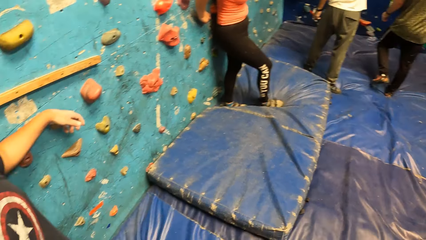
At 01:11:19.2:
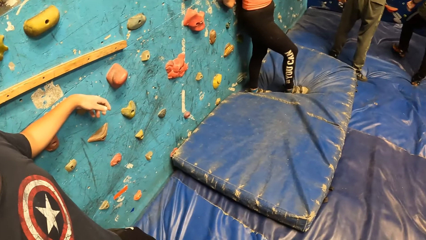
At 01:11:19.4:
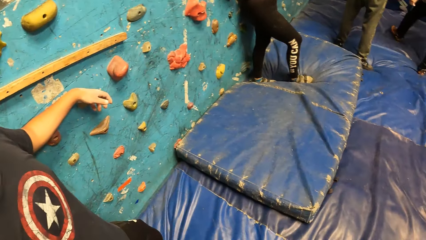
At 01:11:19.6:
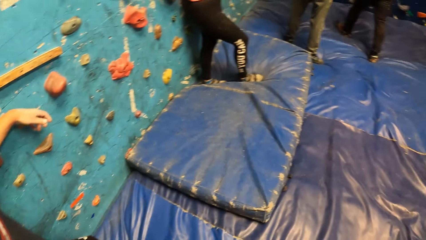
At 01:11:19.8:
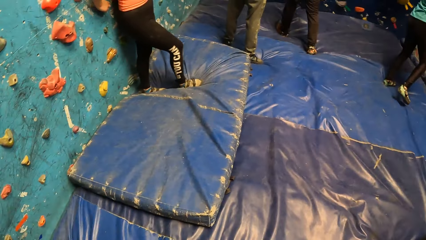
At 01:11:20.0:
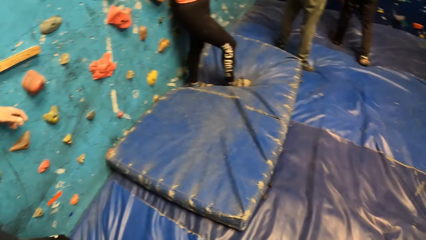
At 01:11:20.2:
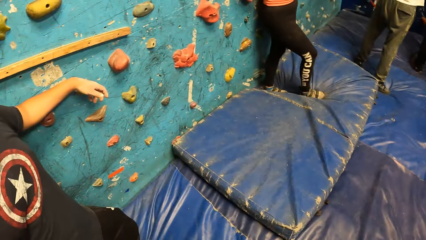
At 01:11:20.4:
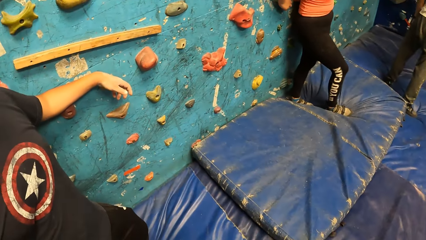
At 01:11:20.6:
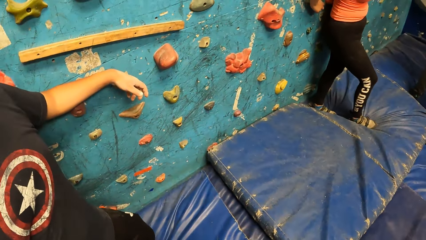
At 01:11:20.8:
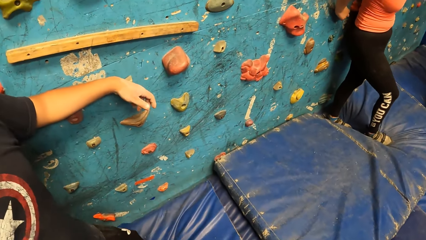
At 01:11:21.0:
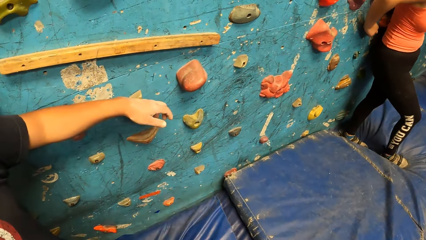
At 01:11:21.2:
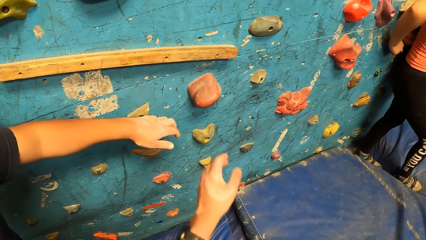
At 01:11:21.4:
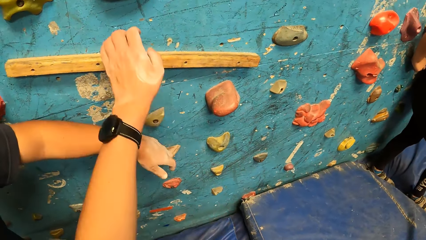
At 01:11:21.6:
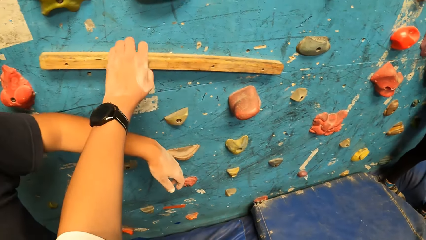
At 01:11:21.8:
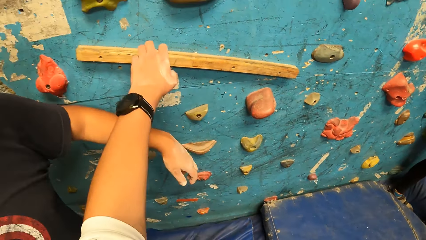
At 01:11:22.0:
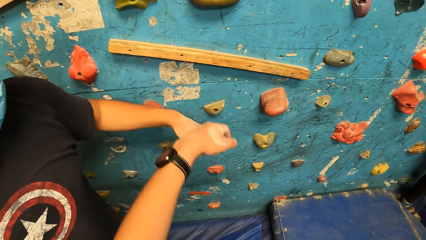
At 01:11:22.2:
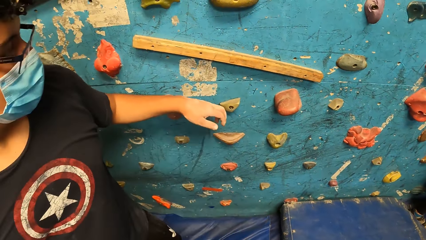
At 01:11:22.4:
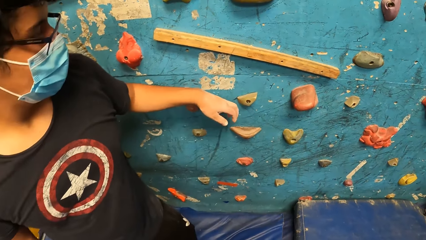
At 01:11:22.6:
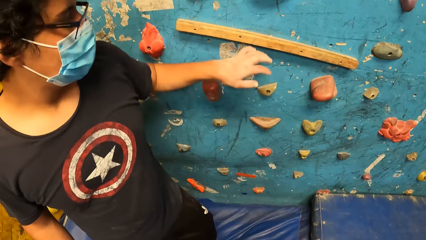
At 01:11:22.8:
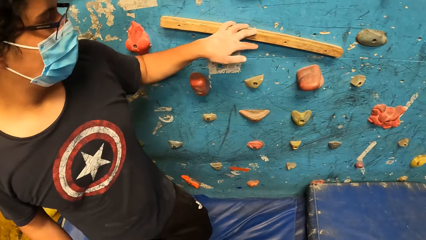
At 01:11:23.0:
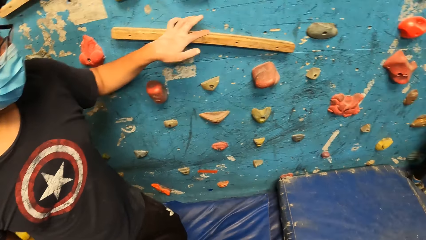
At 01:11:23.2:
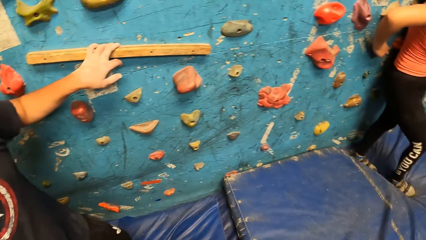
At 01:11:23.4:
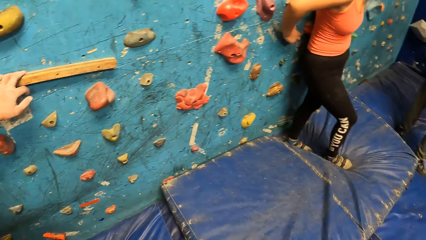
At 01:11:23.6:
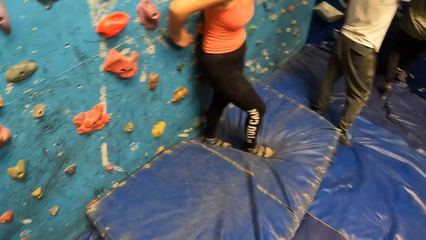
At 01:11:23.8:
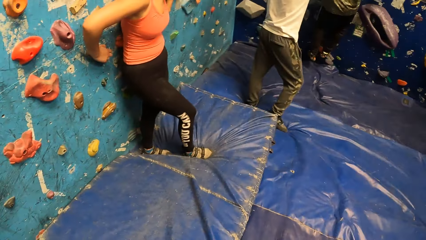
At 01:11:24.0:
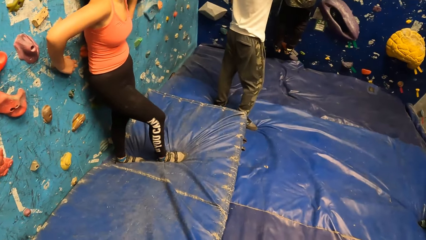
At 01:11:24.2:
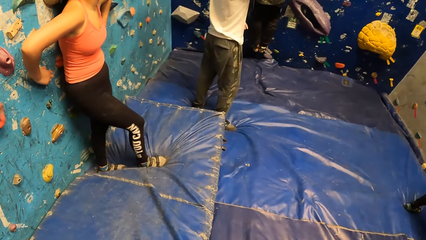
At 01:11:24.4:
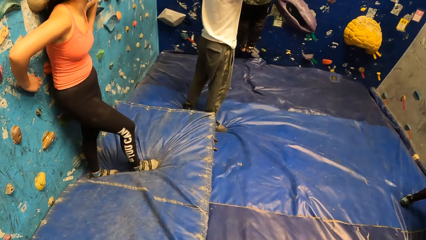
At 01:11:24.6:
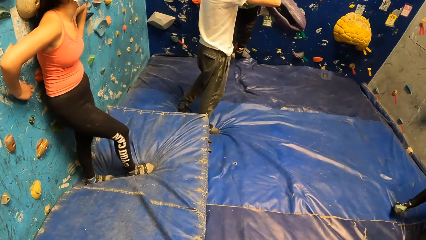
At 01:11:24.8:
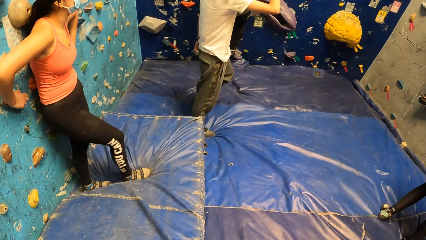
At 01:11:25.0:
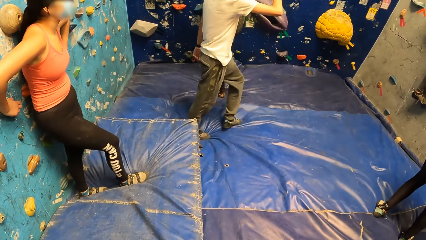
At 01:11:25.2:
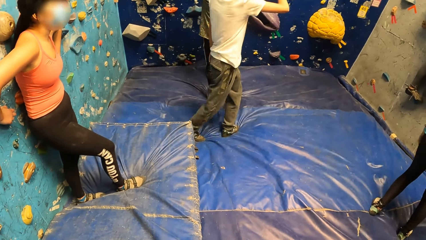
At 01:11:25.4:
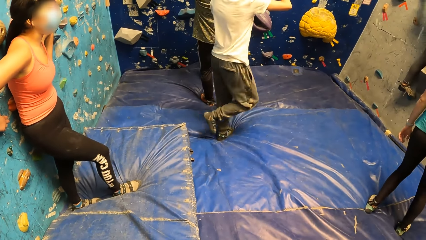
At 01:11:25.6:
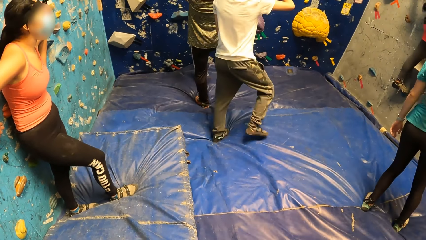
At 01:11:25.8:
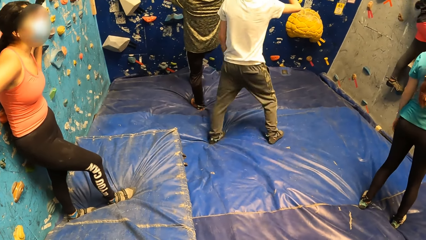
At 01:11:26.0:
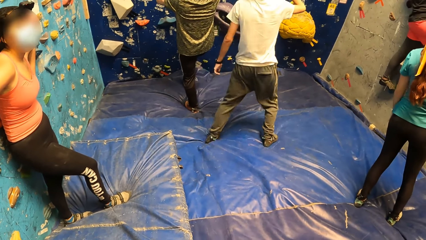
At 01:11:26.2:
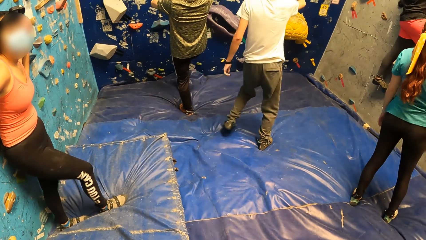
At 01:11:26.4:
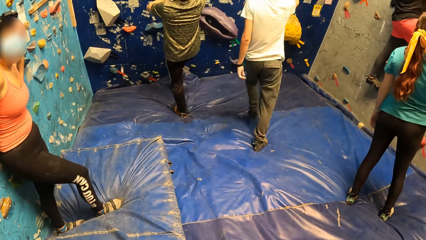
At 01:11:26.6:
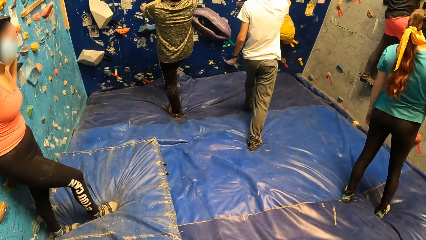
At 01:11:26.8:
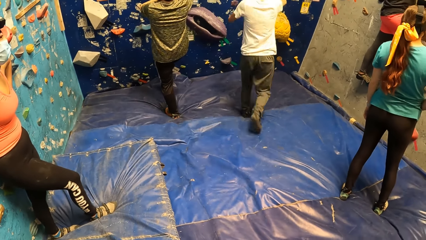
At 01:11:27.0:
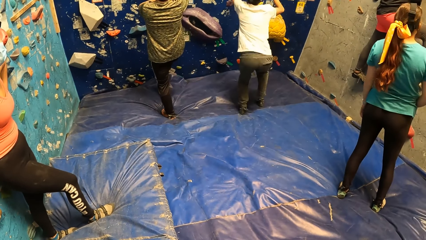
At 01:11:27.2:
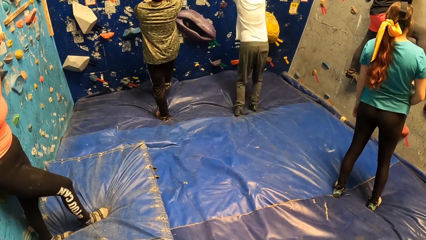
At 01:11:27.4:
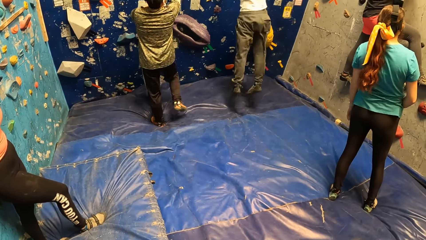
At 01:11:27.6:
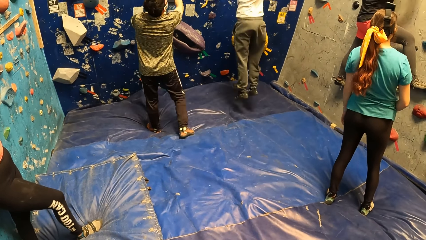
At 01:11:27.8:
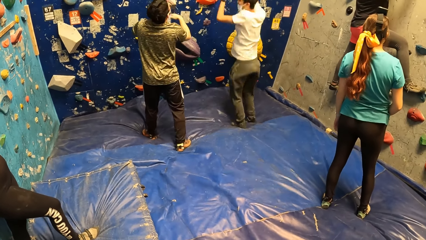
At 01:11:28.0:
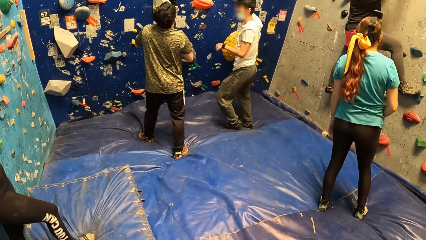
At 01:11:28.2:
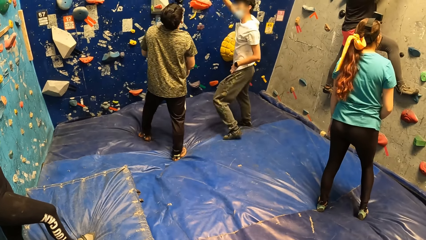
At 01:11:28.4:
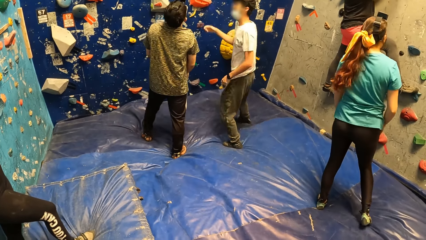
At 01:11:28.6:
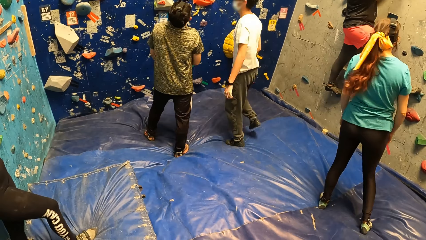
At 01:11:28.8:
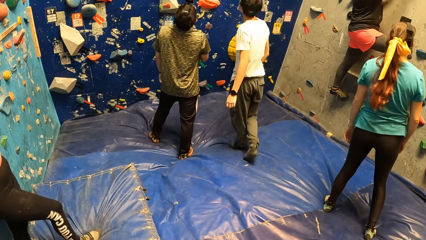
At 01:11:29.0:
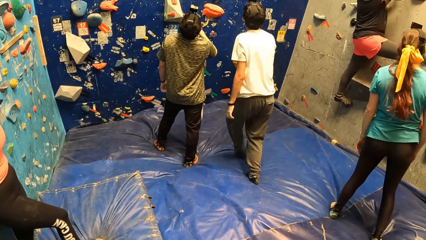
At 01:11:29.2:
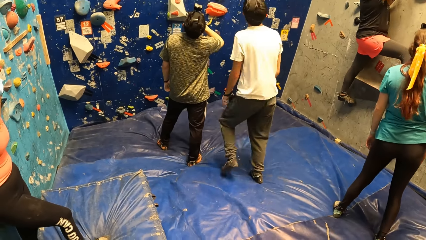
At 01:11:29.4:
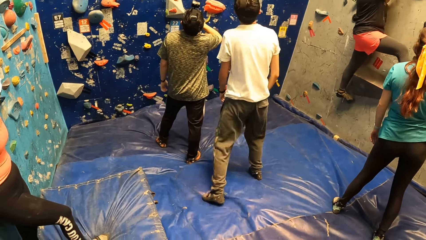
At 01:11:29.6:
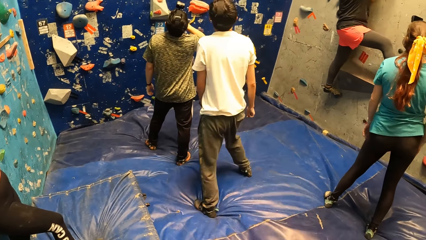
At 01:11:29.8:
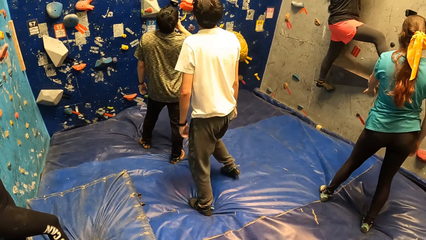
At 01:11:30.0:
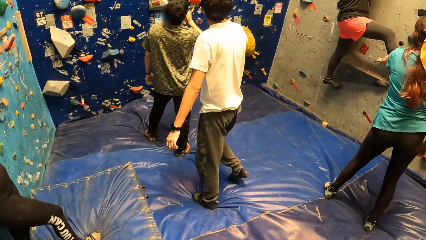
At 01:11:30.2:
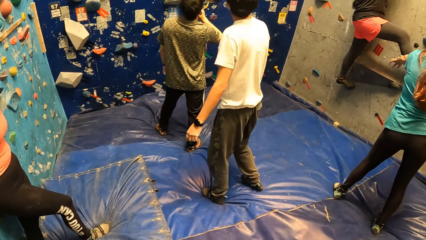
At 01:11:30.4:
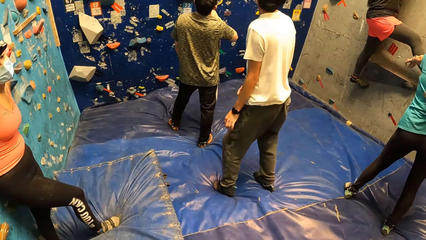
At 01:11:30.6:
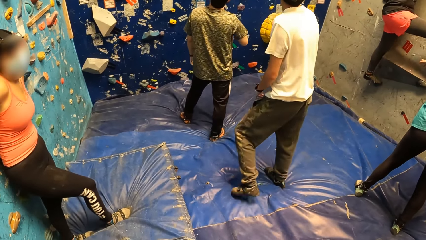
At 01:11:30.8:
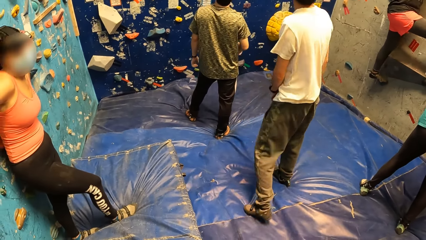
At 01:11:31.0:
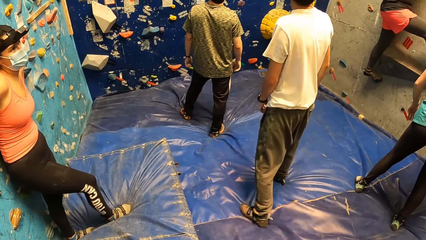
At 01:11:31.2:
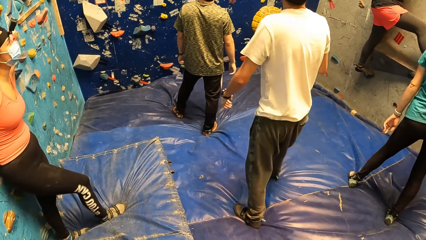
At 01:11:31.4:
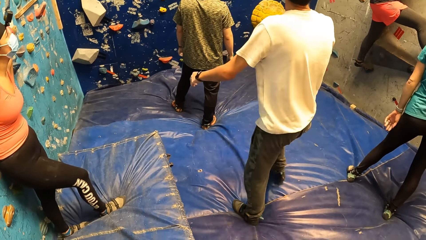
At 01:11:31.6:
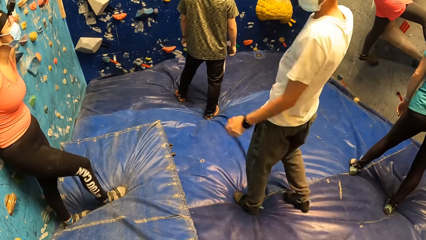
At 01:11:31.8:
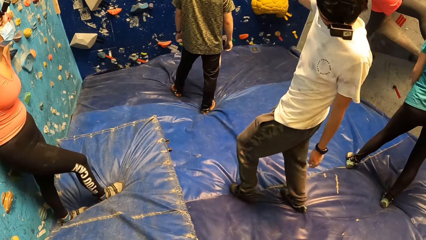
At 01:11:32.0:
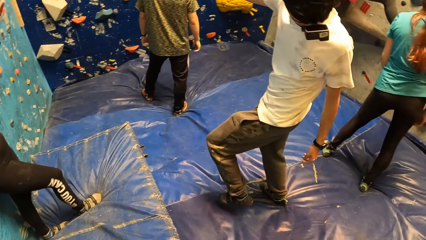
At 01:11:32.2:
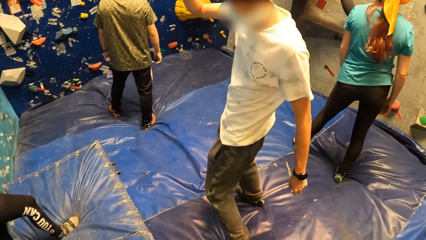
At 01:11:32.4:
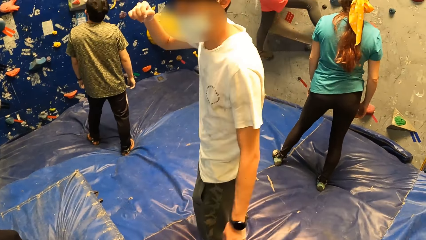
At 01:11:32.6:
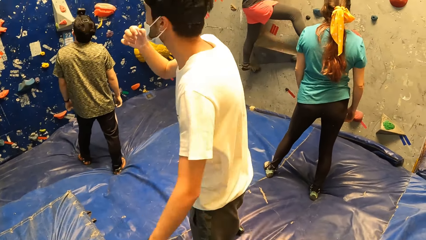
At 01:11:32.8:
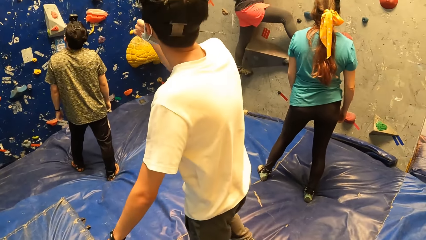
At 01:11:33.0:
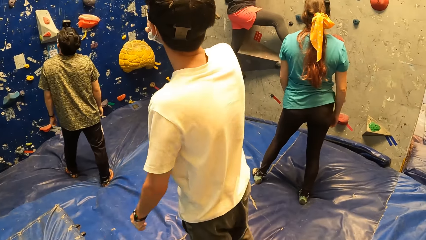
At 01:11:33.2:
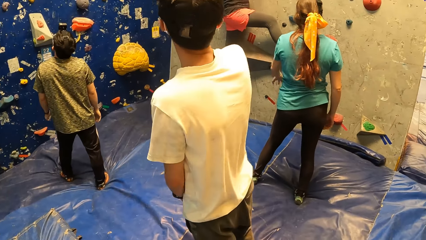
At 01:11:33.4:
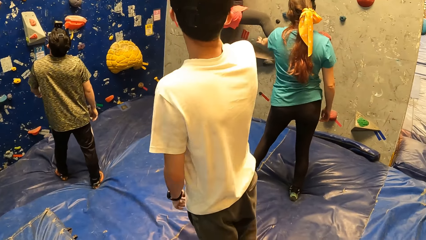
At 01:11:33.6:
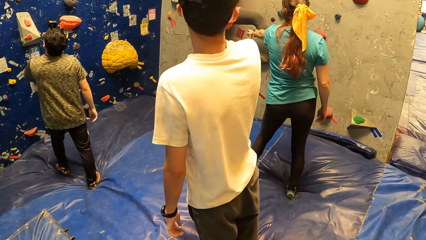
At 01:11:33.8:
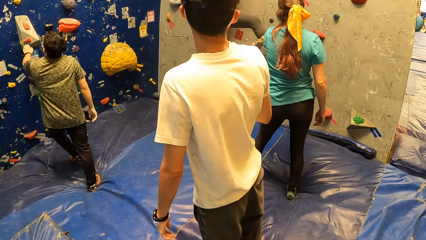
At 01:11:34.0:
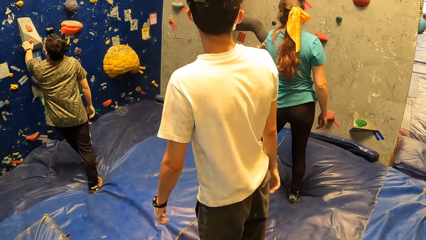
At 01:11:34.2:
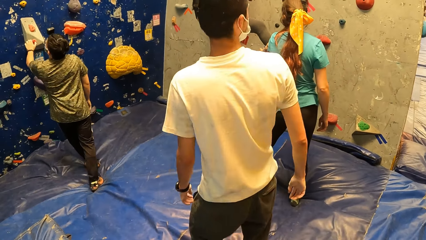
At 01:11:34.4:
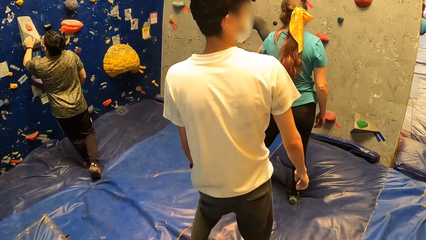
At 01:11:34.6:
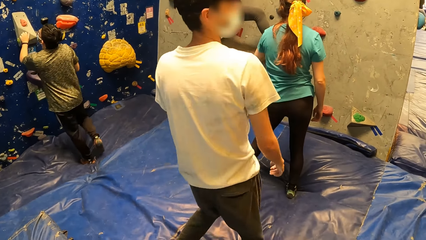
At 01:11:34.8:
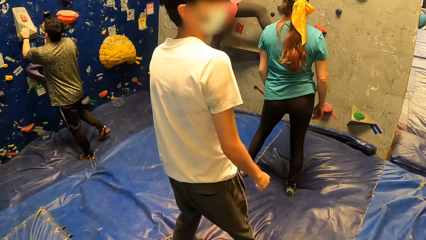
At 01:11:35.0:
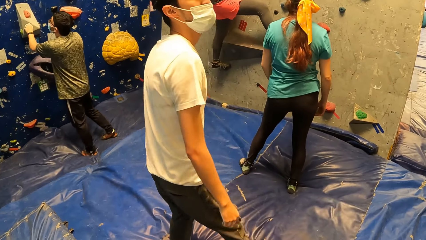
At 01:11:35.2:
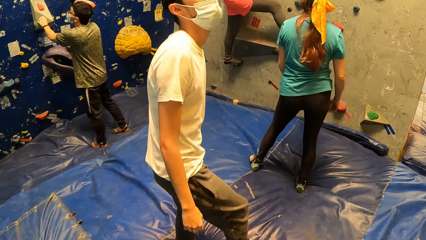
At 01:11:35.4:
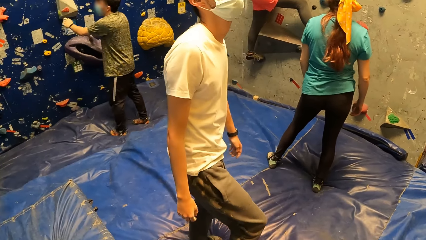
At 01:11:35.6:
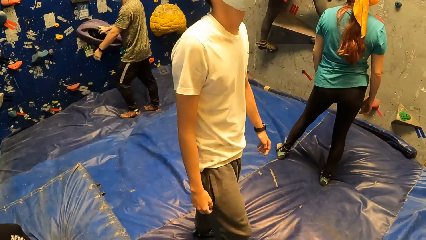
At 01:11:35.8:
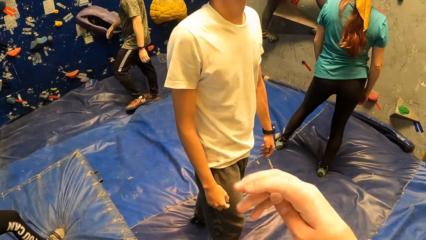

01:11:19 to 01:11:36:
The camera wearer beats a plank on the wall with his left hand. He touches the wood on the wall. A man touches the wood on the wall. The camera wearer looks around. Another man moves around.
